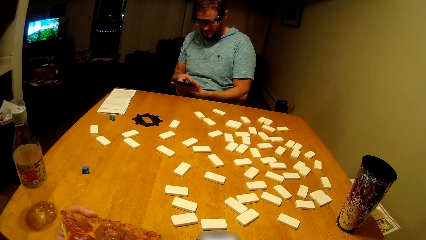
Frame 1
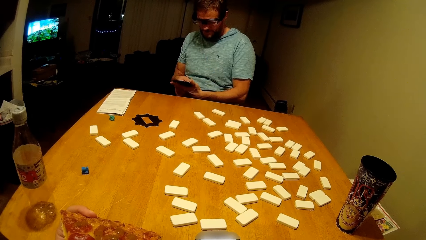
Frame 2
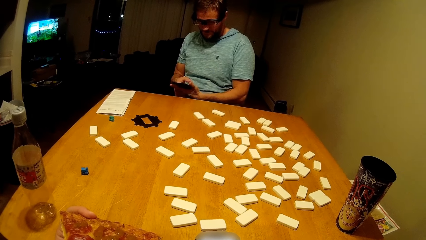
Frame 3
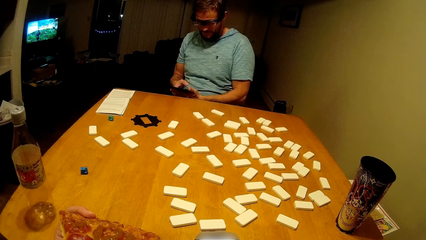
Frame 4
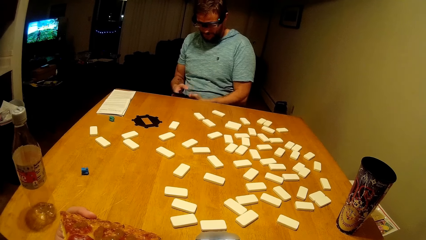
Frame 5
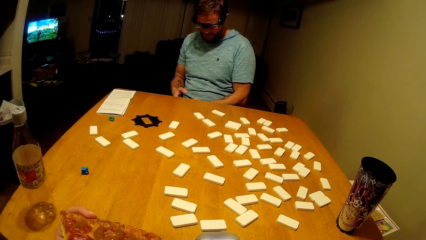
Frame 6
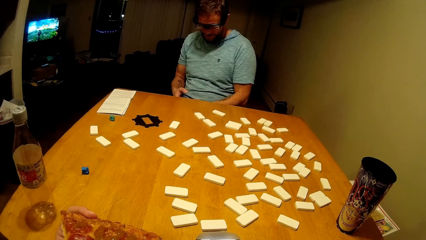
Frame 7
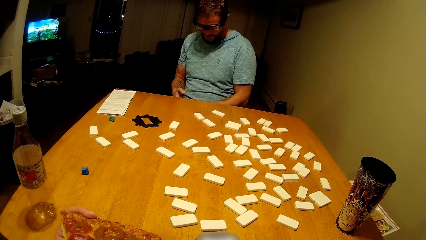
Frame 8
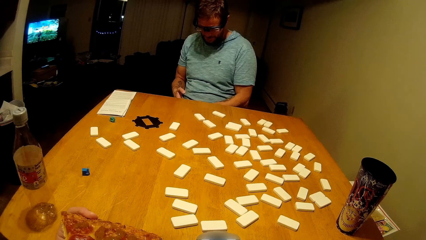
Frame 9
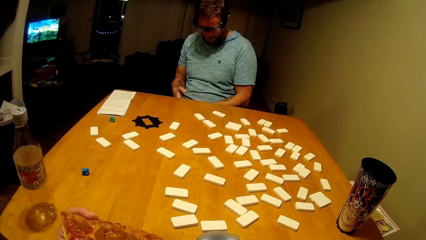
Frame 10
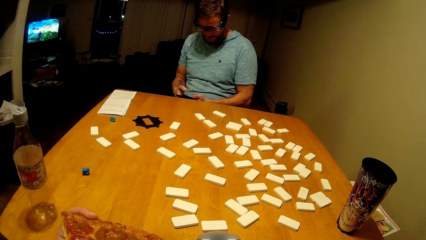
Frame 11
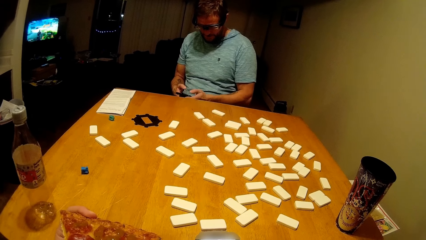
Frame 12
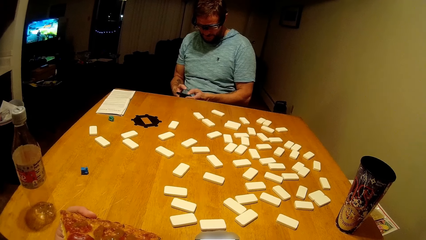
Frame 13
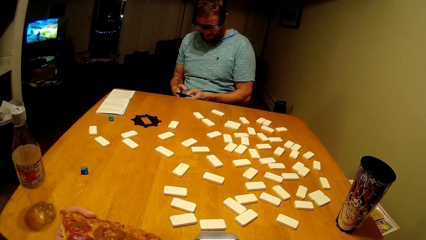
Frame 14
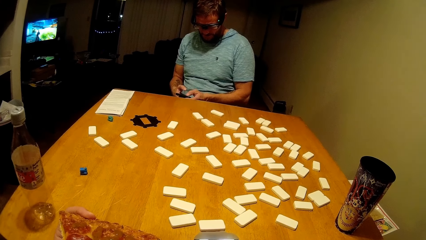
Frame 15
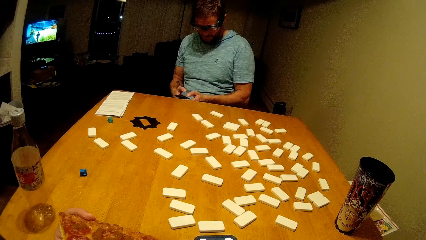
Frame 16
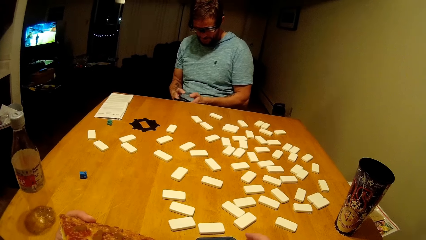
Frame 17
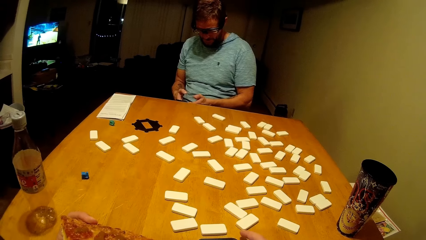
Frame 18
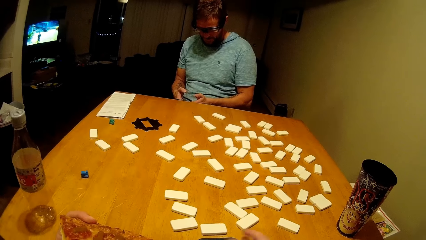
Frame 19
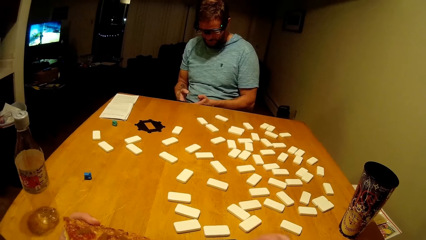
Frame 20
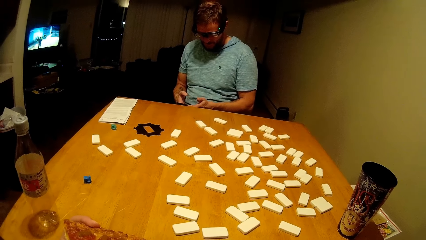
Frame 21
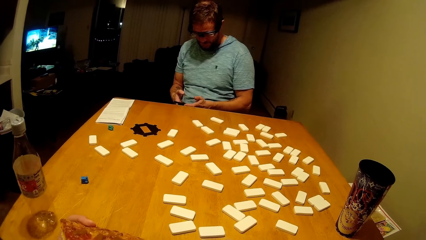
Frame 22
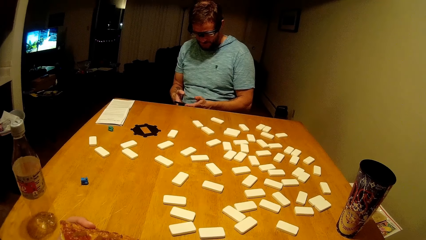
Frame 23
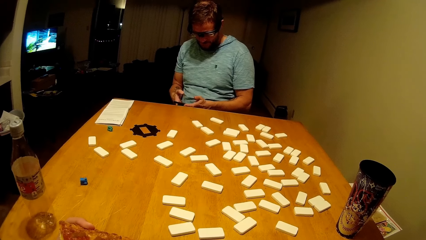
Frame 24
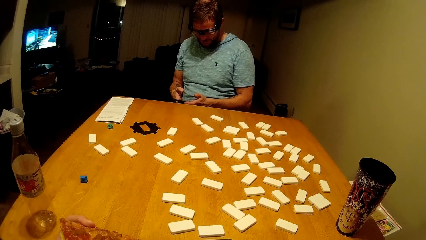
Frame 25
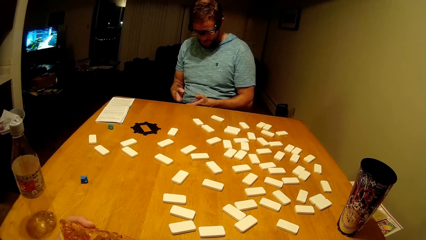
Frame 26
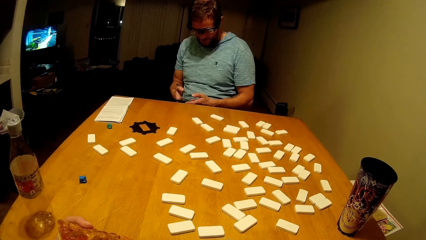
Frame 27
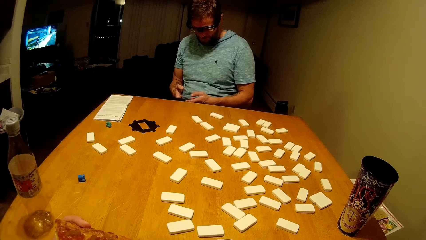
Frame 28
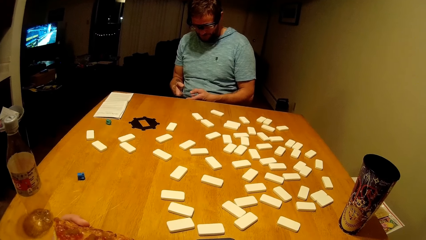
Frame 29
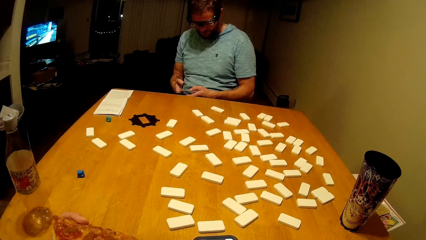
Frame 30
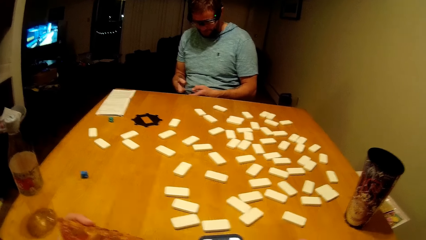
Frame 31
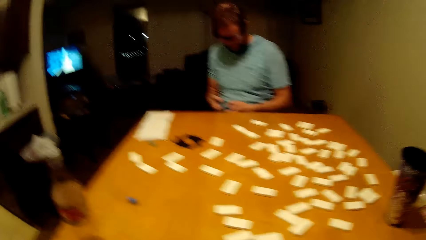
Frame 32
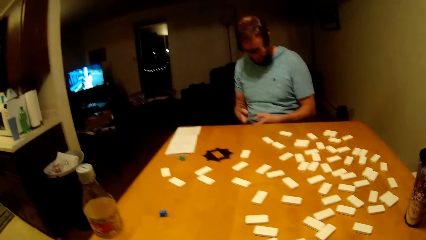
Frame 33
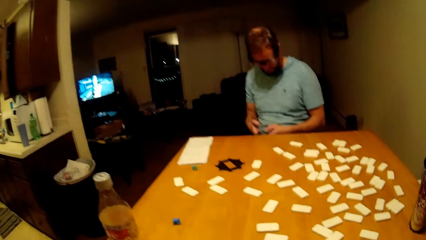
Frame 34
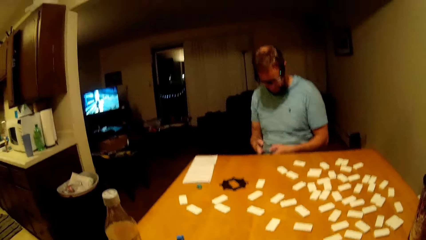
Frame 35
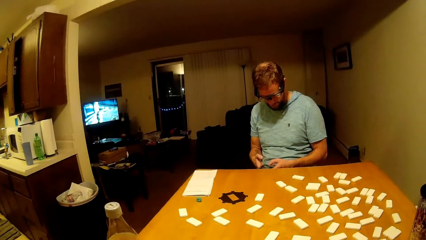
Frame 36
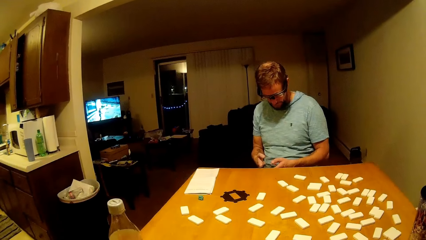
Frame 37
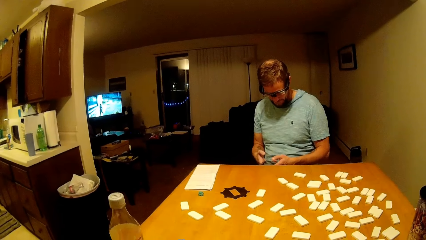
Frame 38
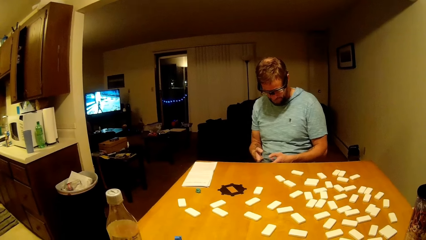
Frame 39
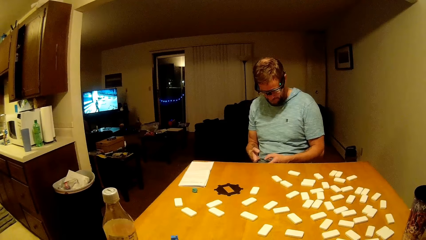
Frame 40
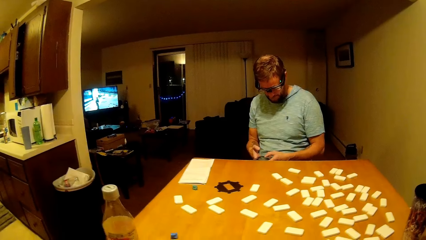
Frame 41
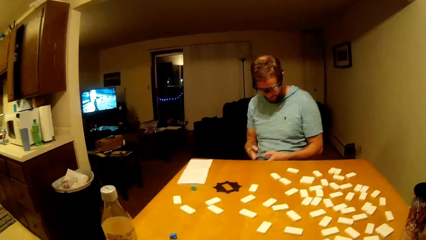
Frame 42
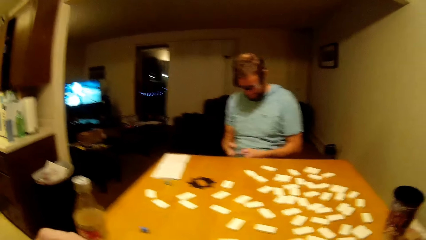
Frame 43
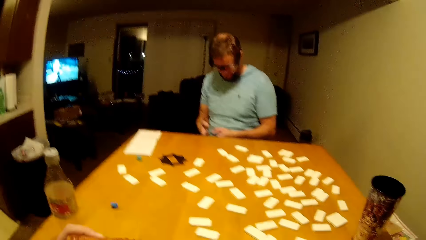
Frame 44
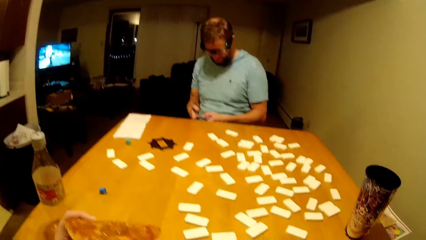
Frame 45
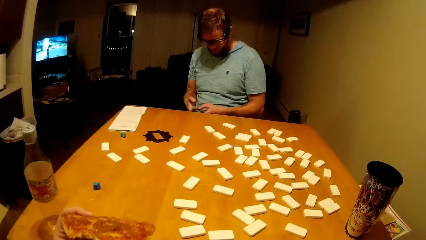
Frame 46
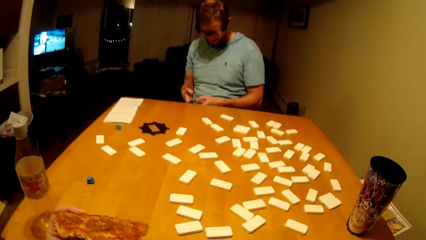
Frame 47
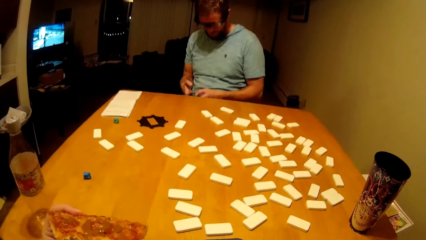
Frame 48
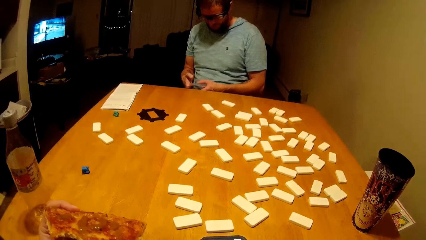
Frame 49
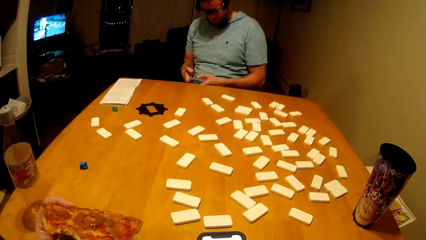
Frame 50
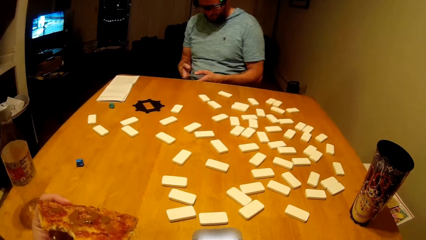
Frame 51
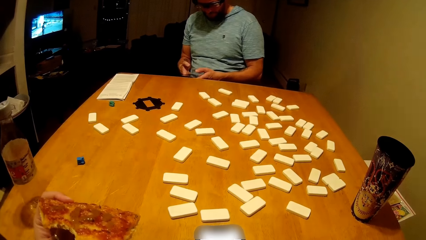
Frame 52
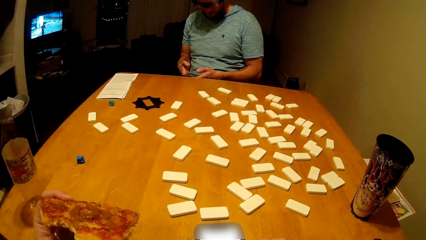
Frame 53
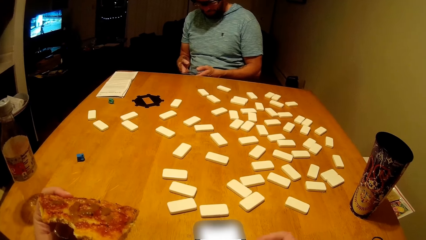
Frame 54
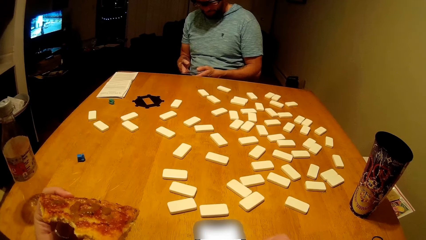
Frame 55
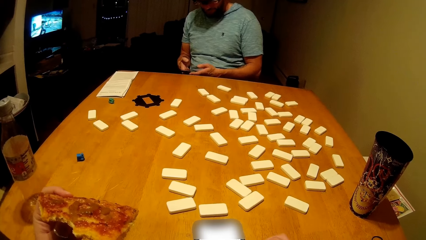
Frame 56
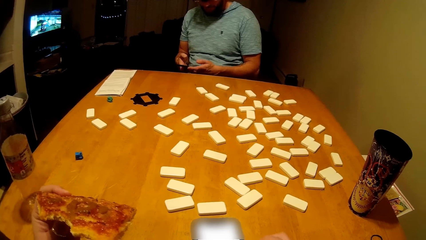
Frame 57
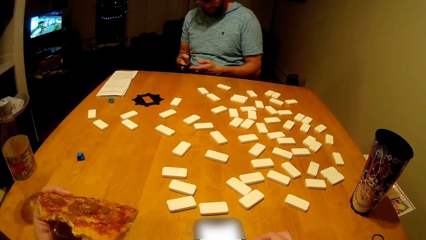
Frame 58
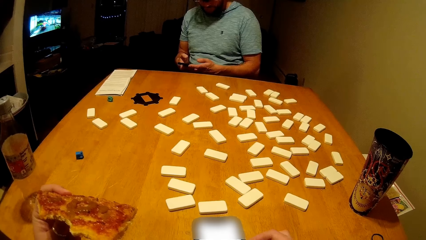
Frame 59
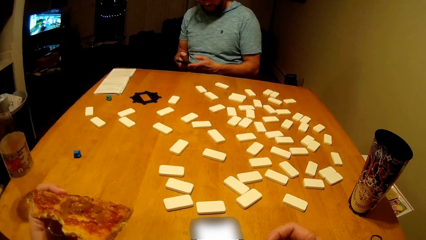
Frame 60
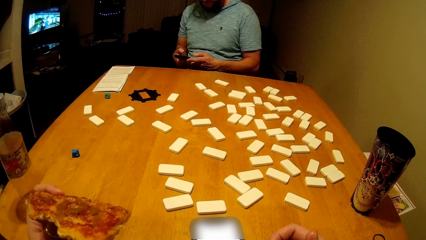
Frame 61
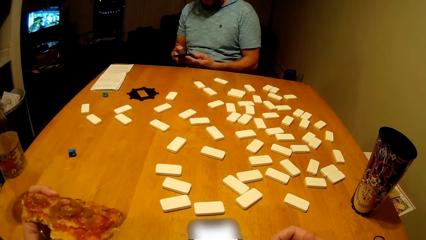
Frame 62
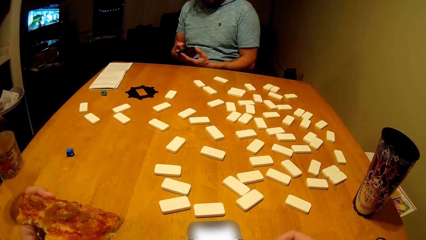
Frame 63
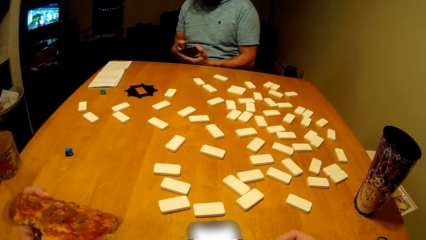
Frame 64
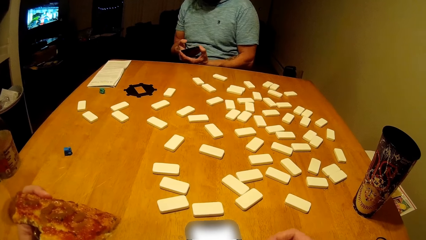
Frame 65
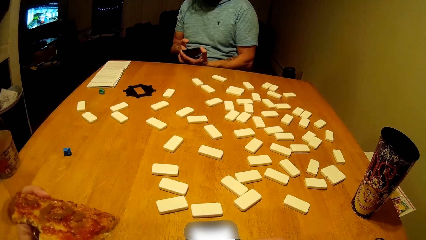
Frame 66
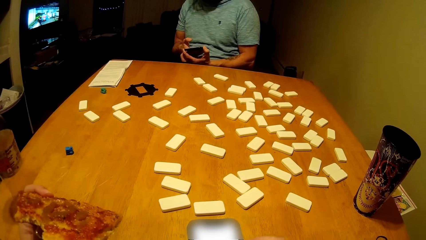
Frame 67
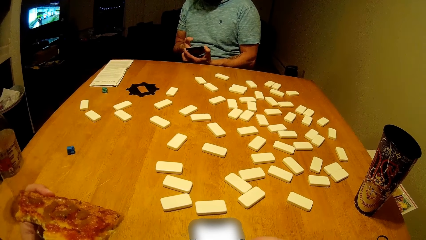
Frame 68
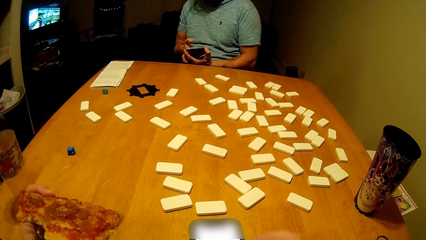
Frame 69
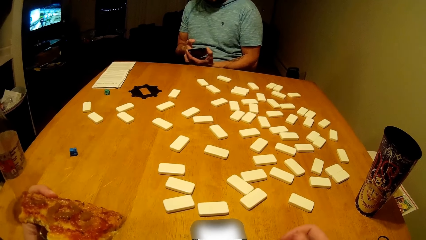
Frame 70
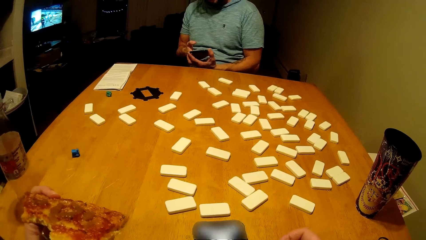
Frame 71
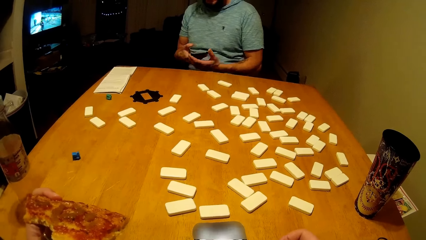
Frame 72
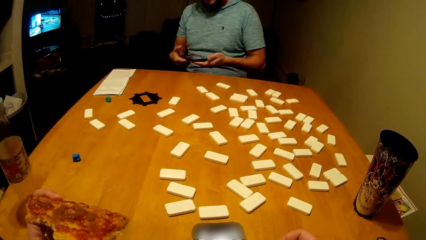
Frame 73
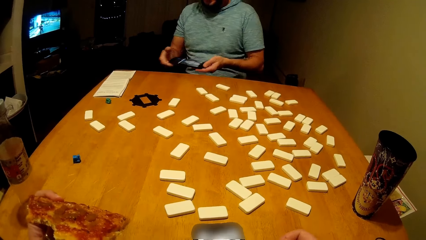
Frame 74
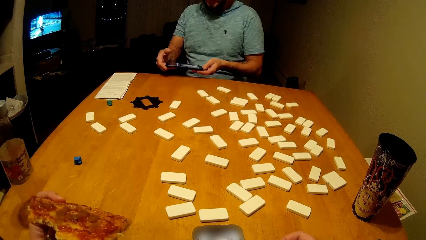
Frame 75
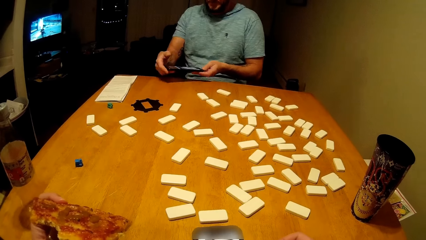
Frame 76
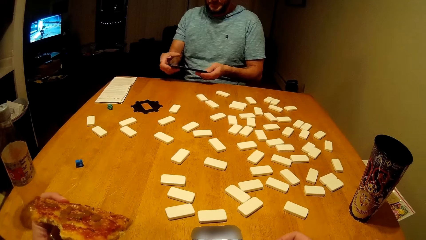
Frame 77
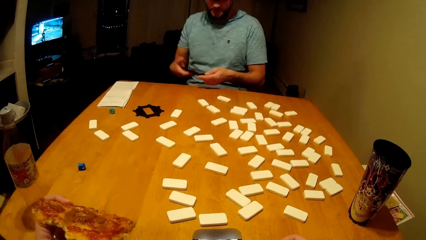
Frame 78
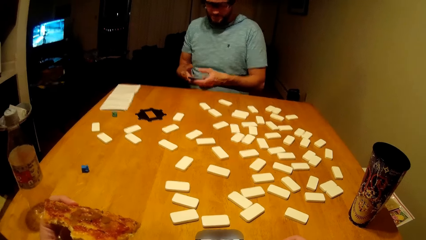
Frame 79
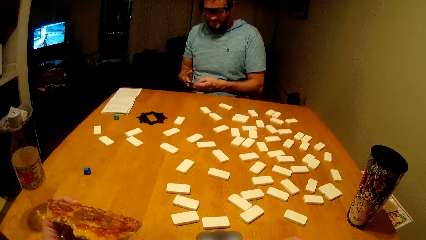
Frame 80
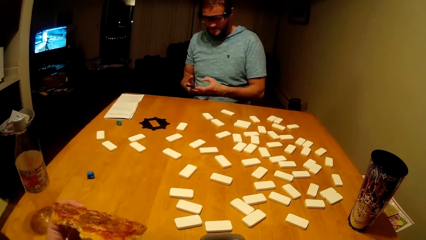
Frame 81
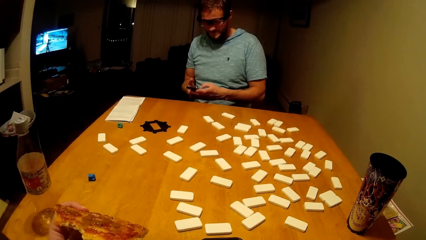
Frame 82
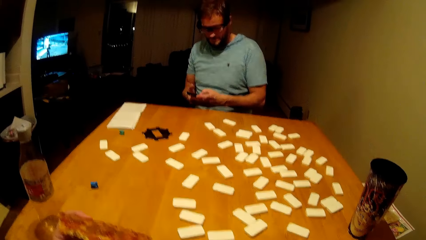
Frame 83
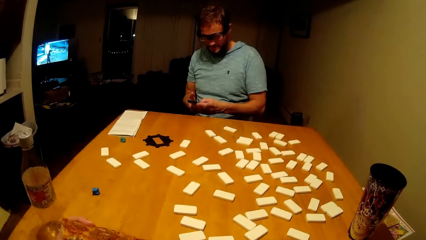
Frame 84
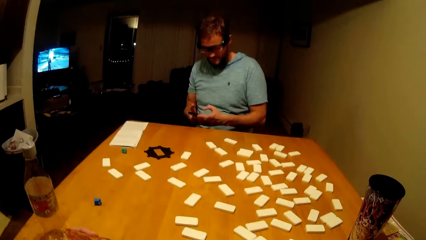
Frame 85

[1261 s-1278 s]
A man scrolls over his phone. The camera wearer eats the pizza. The man uses the phone.
